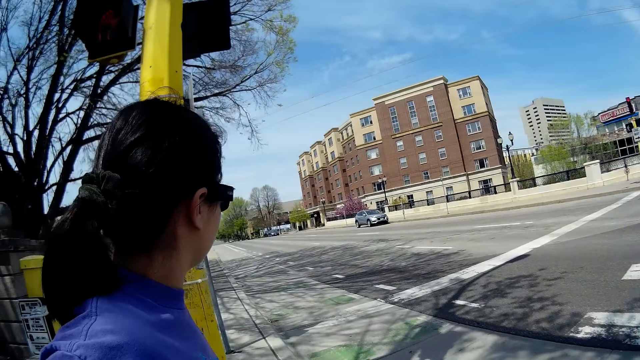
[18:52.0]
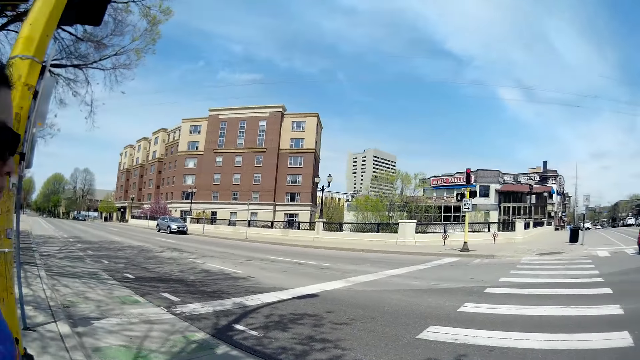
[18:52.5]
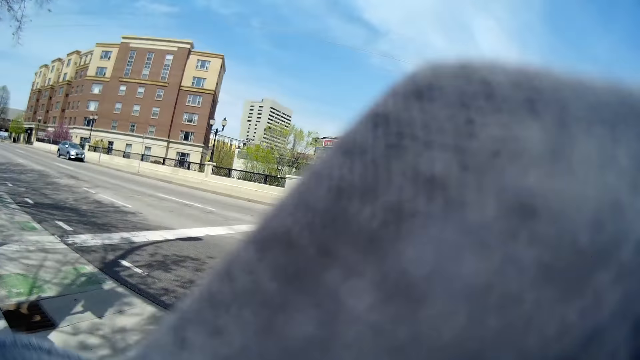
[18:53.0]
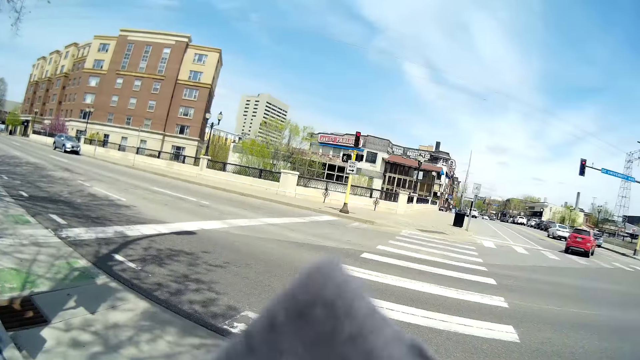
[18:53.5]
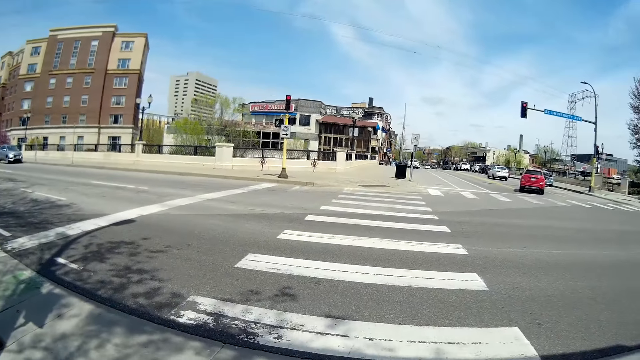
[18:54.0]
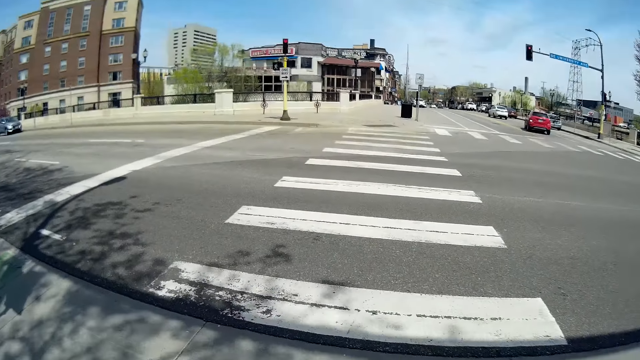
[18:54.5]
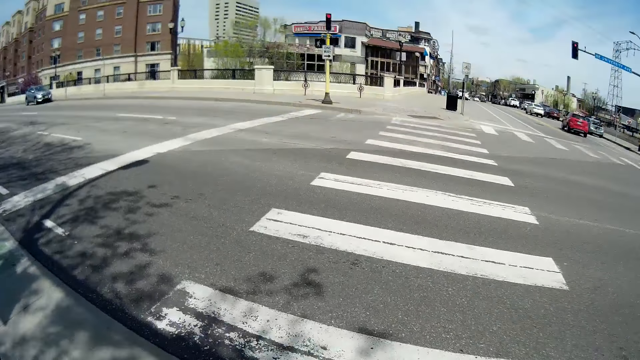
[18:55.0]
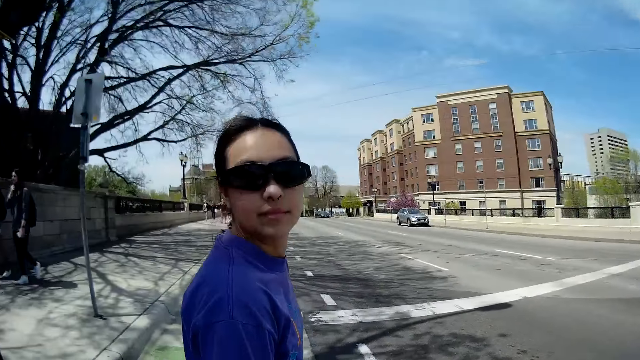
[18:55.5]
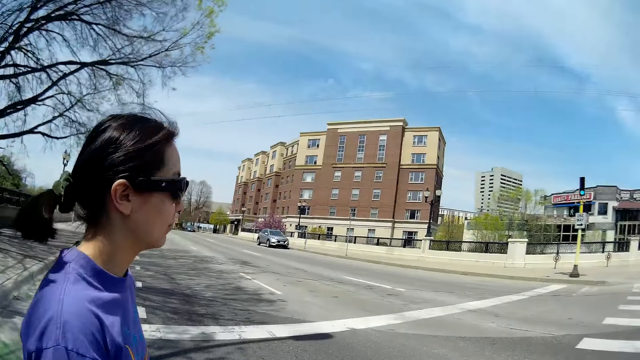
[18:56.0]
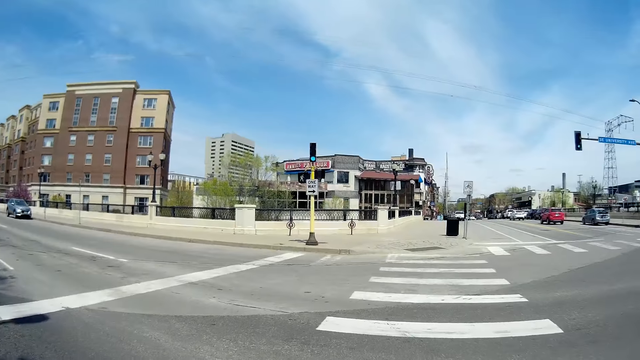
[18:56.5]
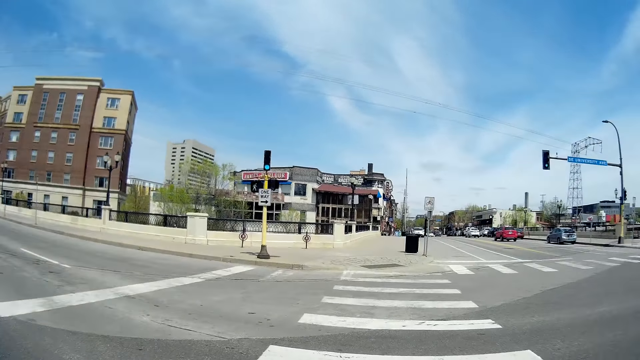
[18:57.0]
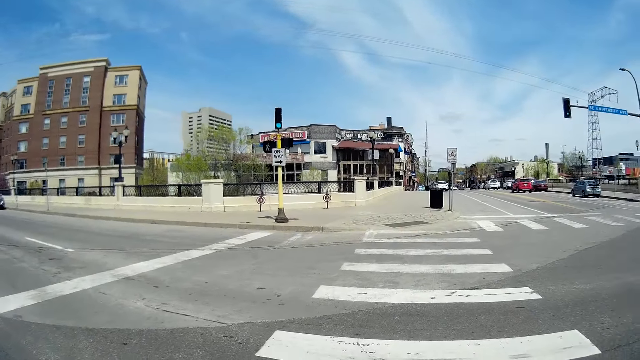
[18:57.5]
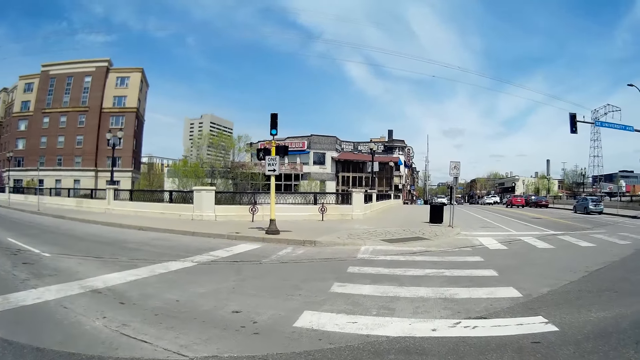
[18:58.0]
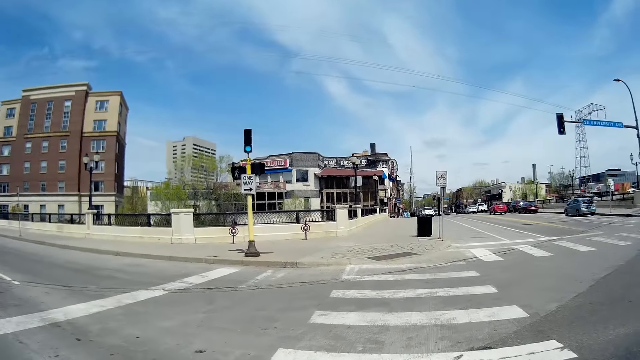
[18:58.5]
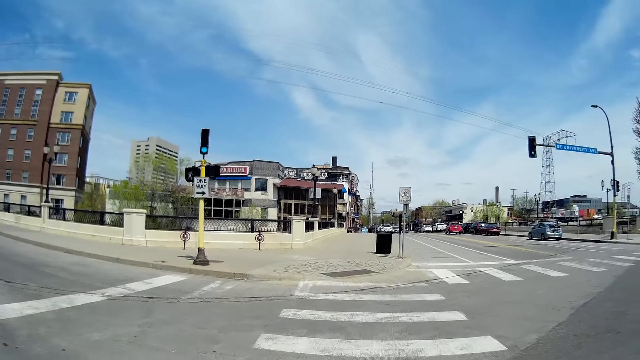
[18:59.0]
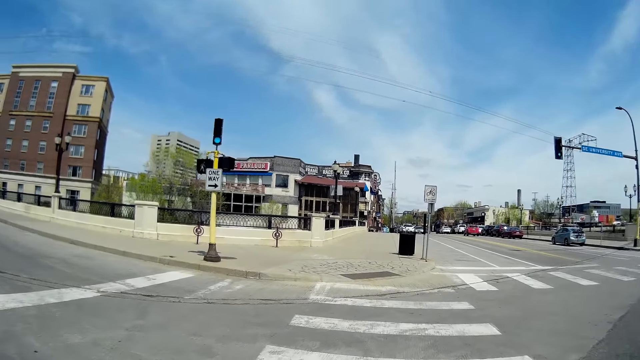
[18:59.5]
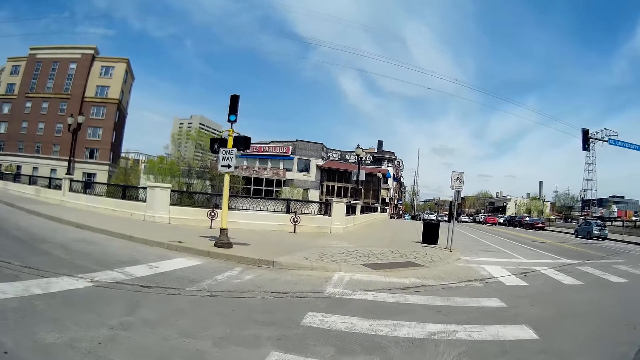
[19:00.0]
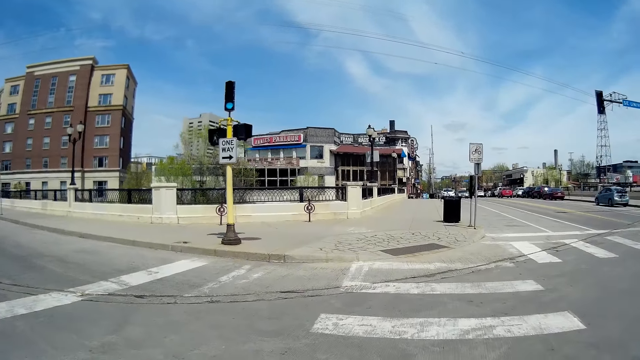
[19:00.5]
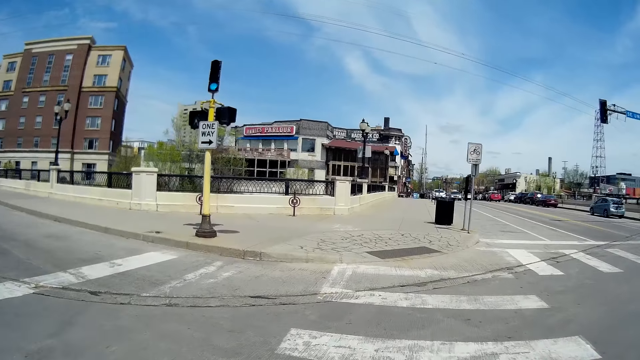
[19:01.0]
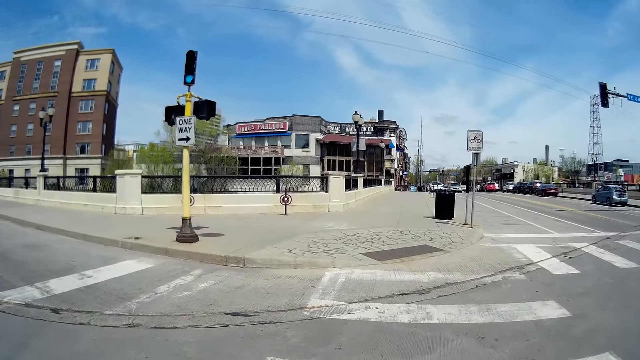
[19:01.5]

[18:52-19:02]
The camera wearer lifts her hand. She and the woman walk over a zebra crossing. The woman looks at the camera wearer. The camera wearer walks along the road.

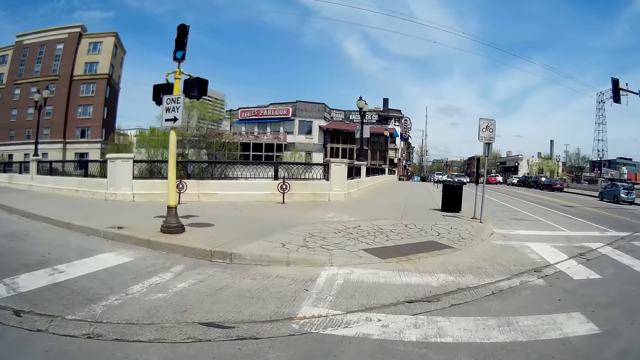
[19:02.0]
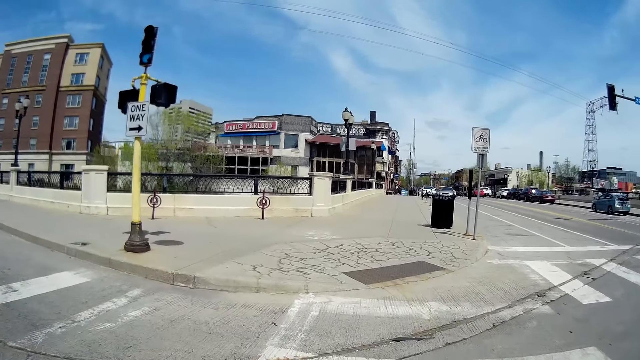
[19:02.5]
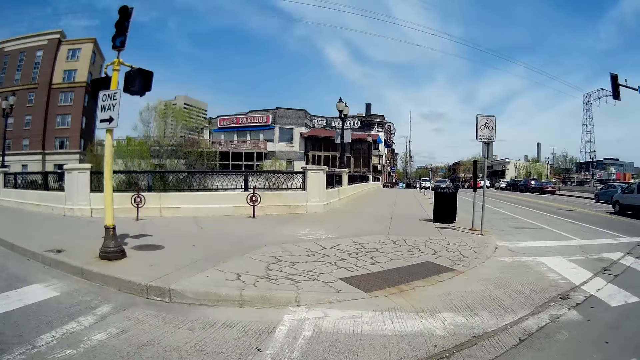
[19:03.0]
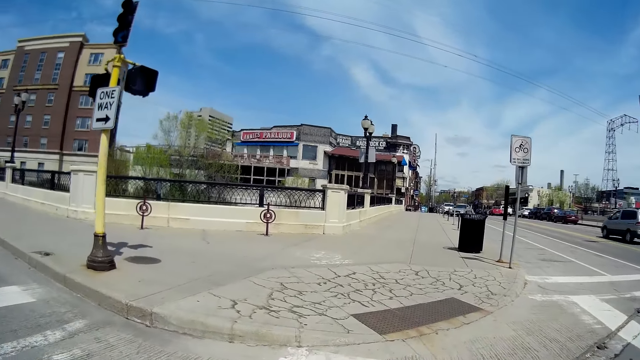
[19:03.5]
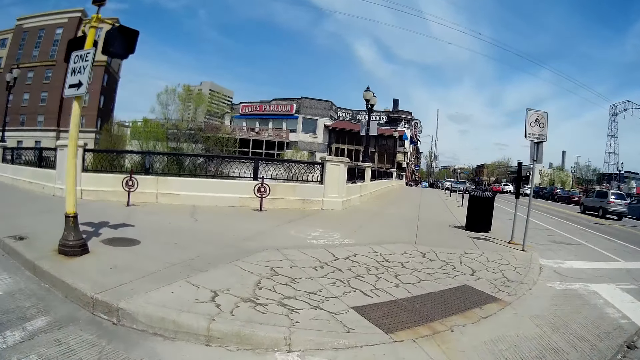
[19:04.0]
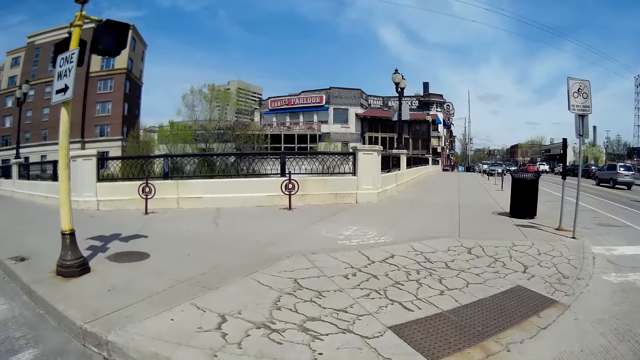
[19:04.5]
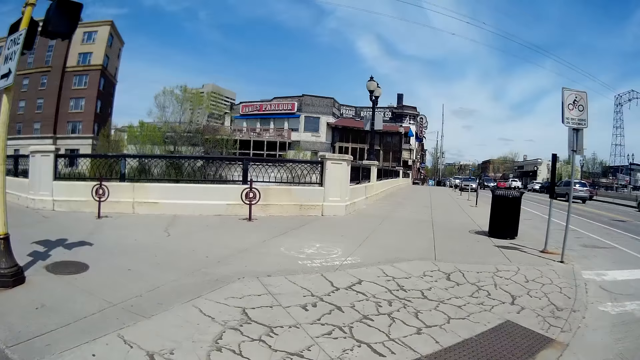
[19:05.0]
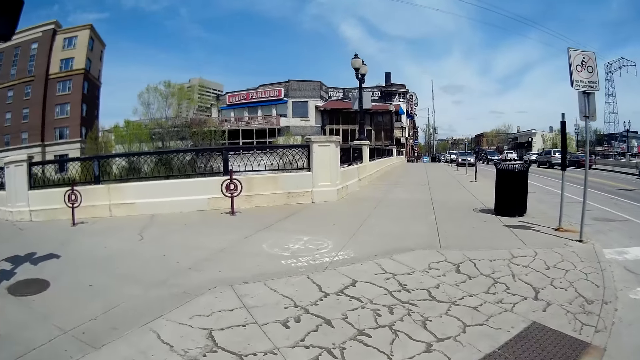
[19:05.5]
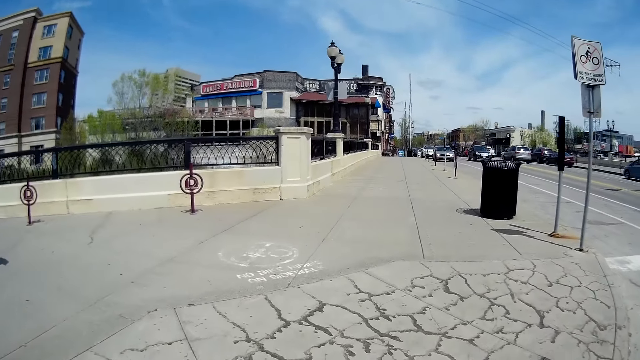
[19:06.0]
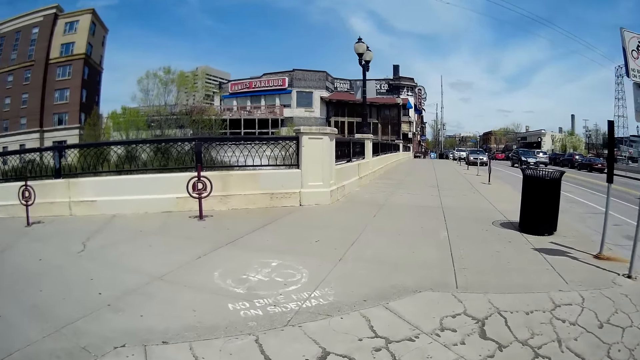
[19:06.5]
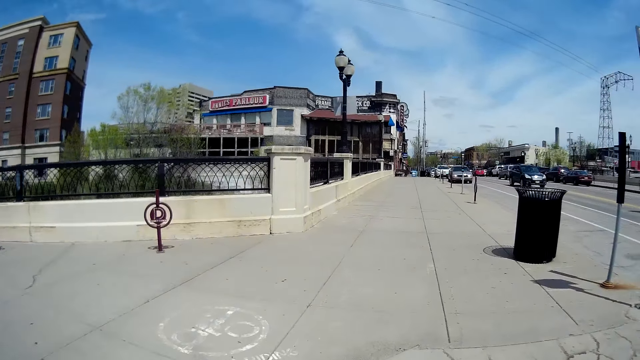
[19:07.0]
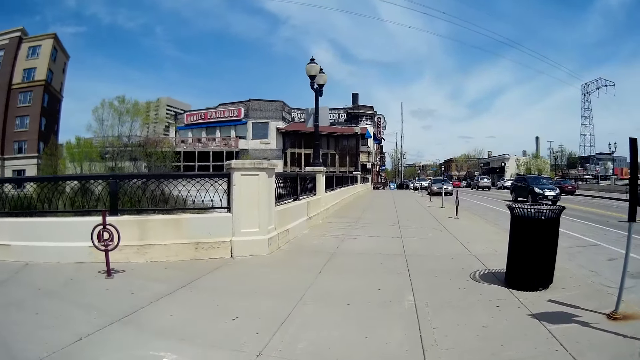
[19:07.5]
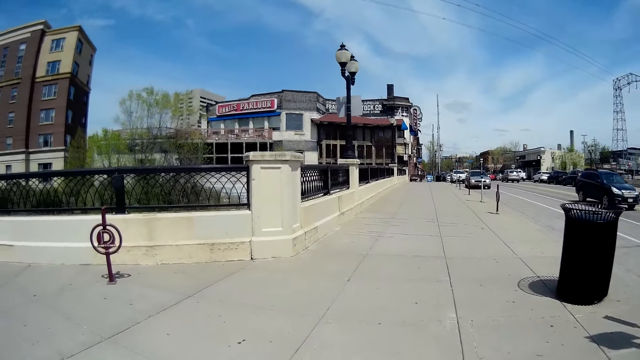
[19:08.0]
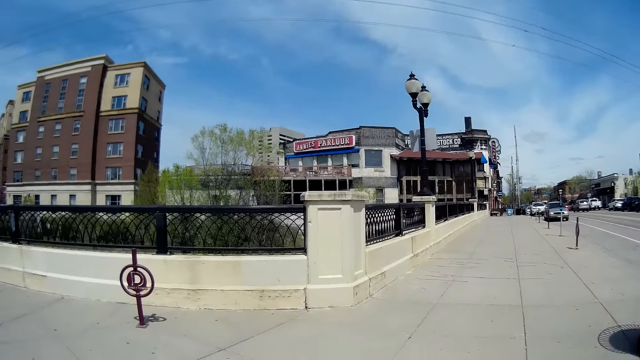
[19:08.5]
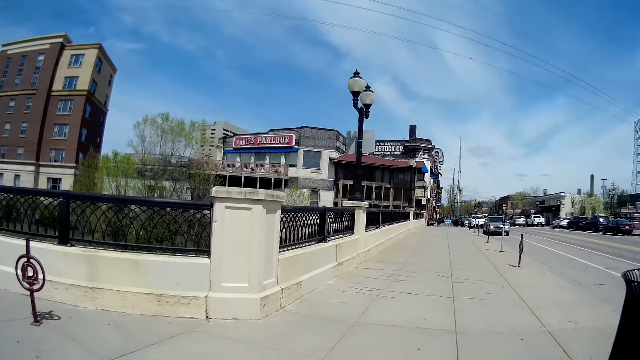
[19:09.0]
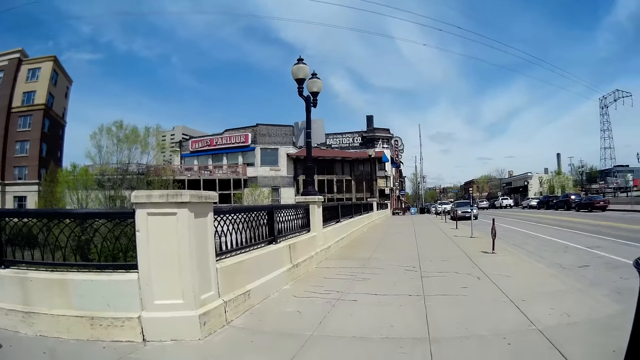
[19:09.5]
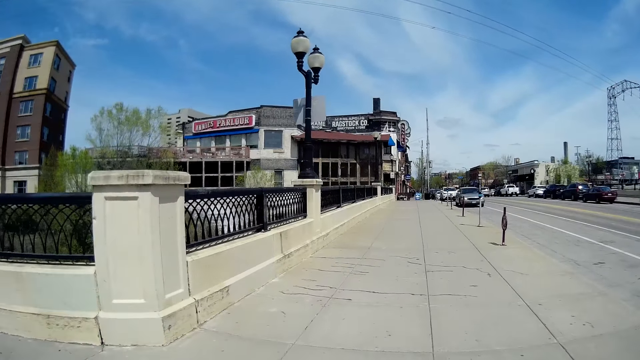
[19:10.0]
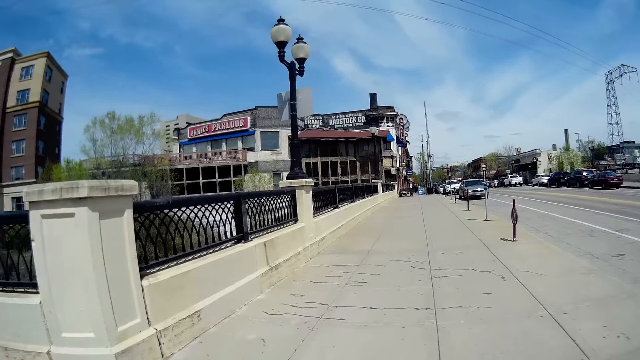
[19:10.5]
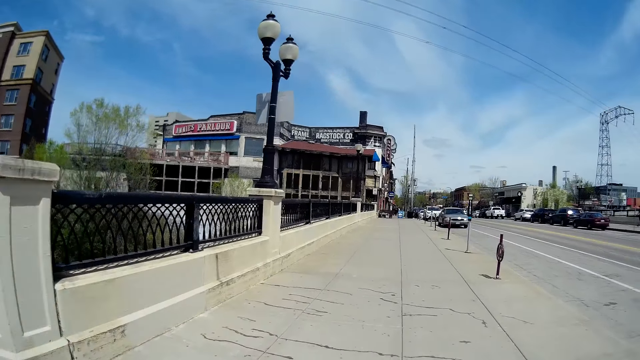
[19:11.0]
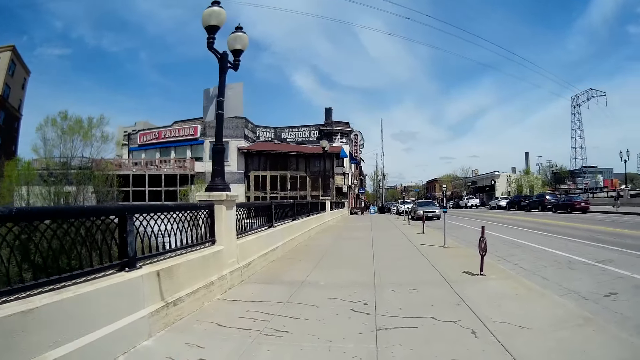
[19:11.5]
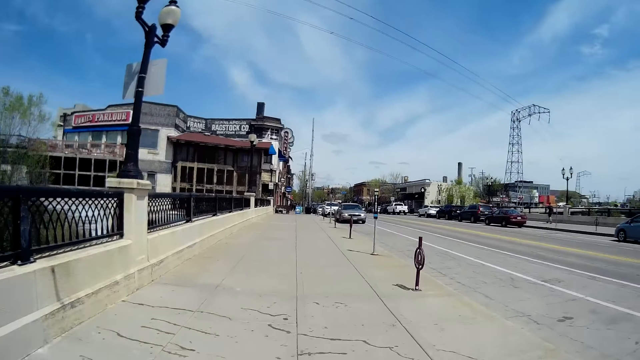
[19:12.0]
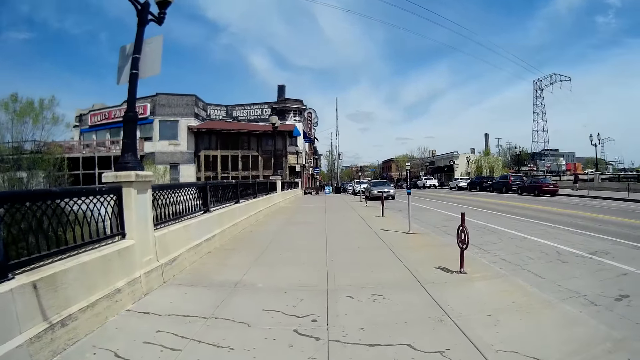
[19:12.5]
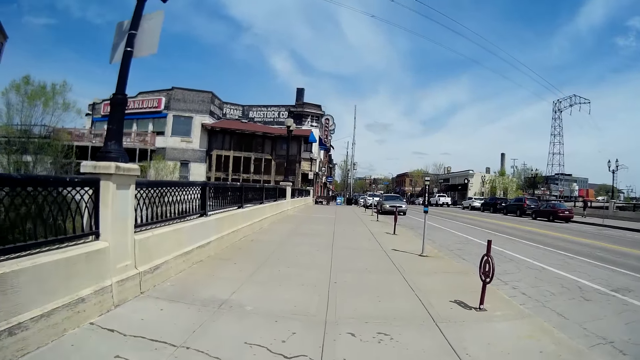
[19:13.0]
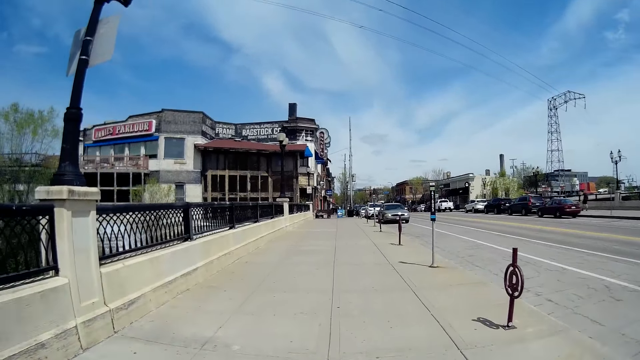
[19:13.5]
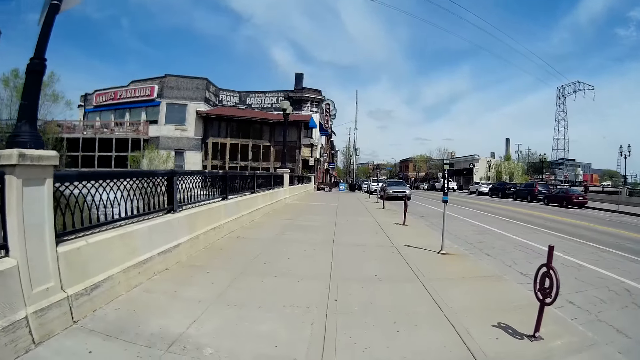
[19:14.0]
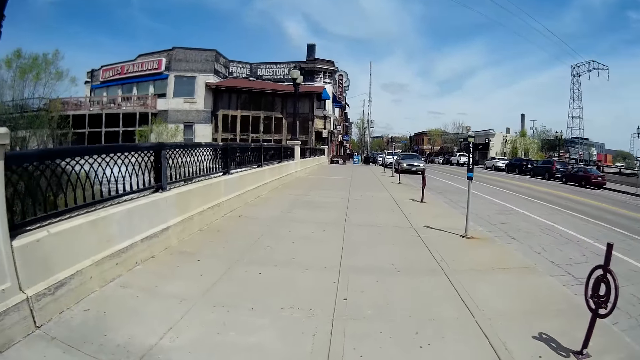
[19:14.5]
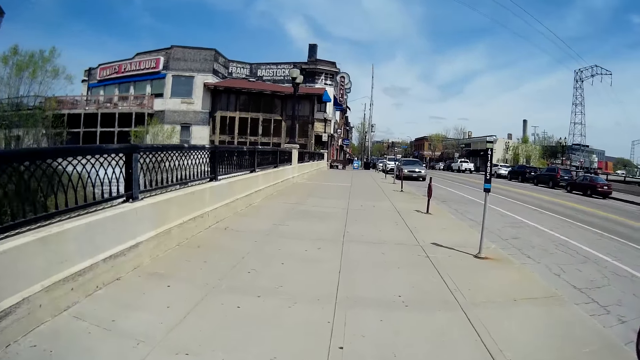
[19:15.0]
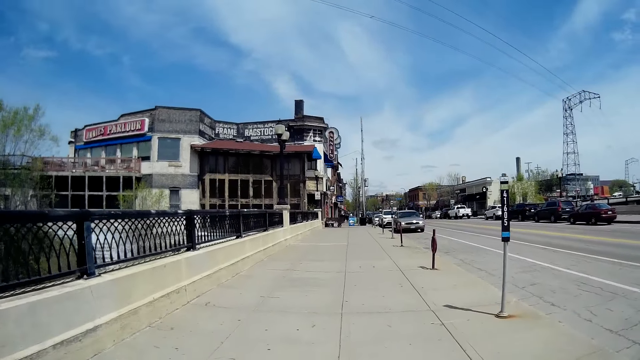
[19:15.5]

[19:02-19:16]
The camera wearer walks along a street. A black SUV drives past them. The camera wearer walks beside the road.
